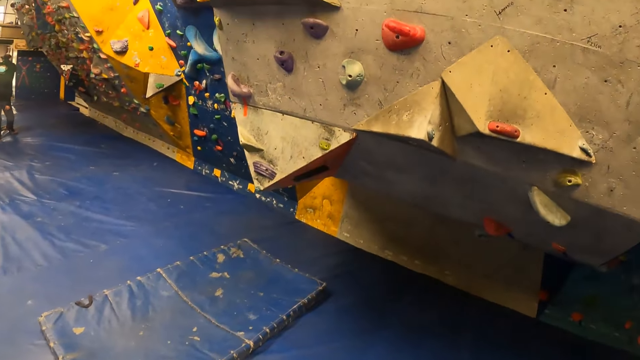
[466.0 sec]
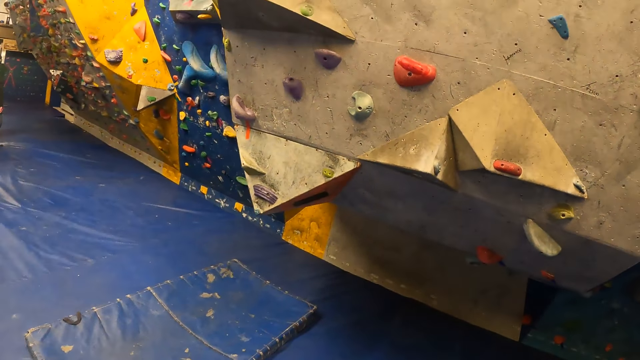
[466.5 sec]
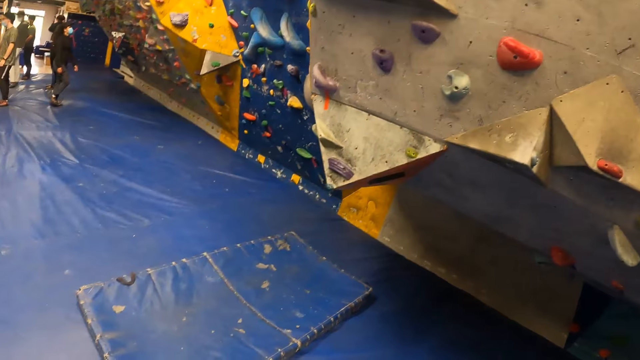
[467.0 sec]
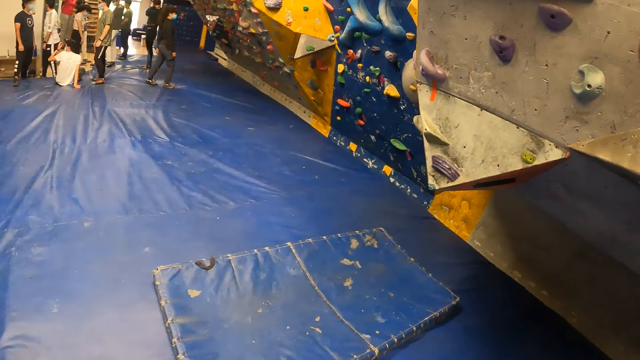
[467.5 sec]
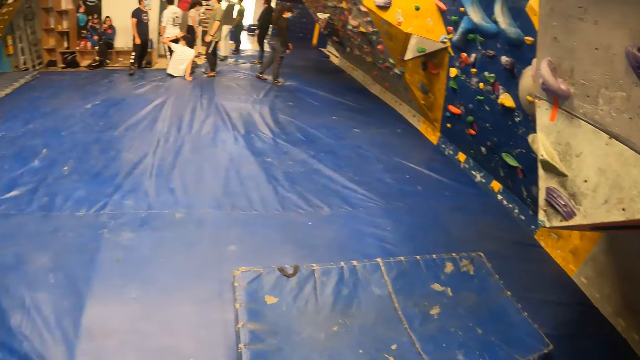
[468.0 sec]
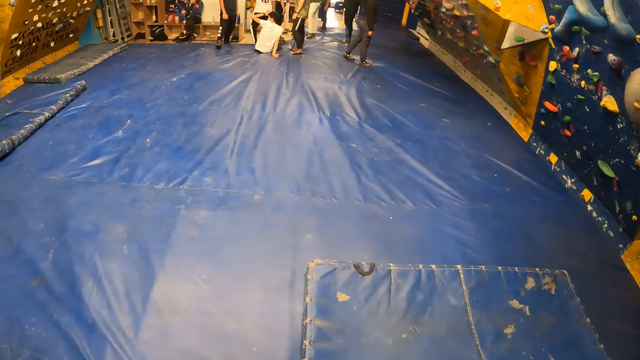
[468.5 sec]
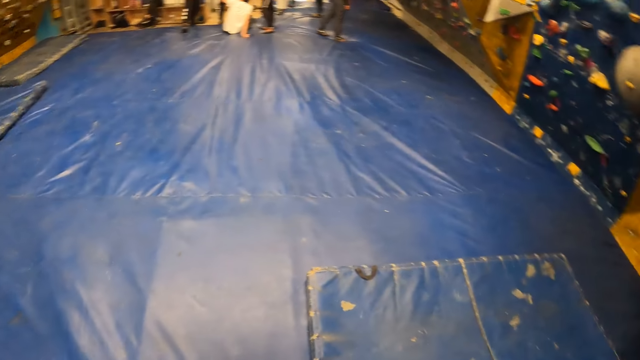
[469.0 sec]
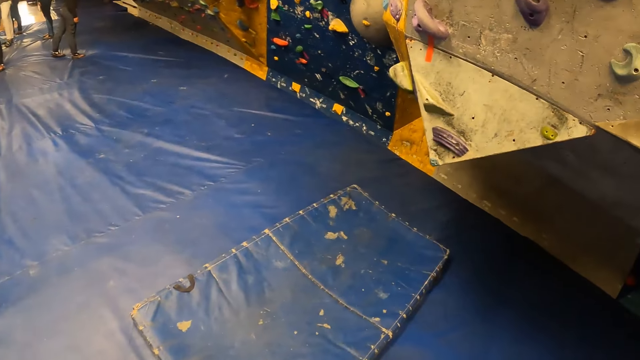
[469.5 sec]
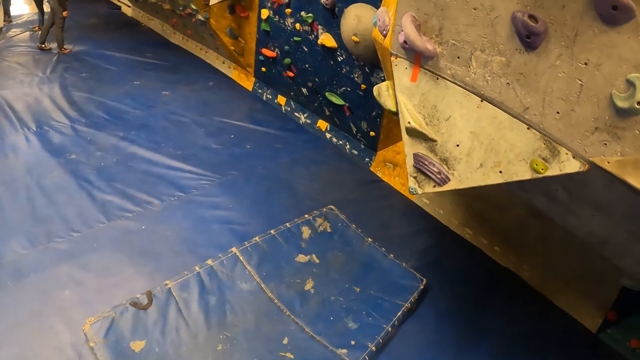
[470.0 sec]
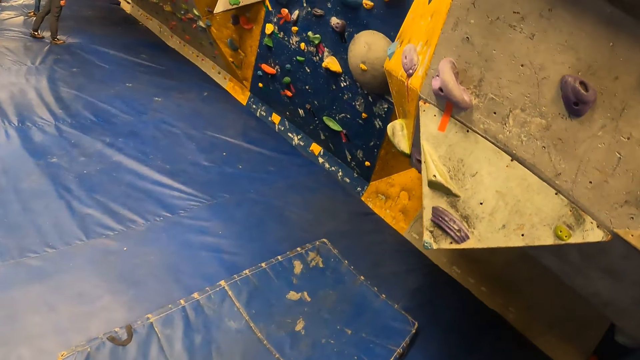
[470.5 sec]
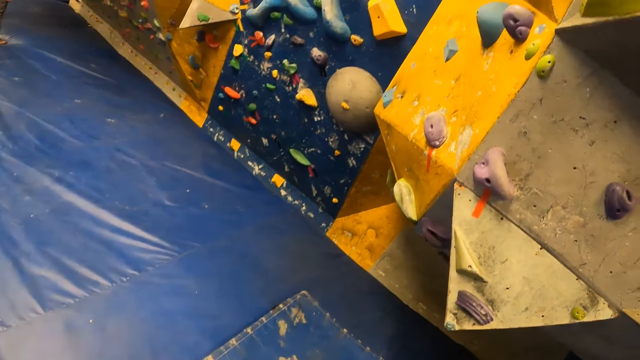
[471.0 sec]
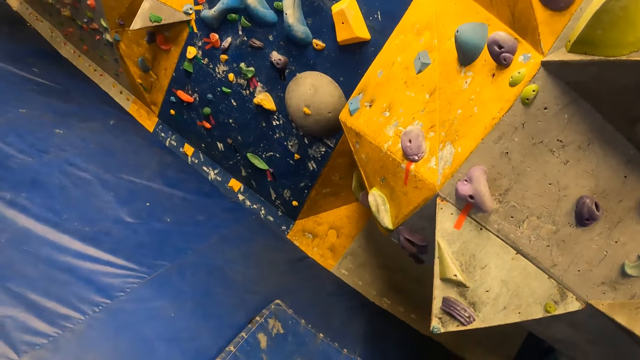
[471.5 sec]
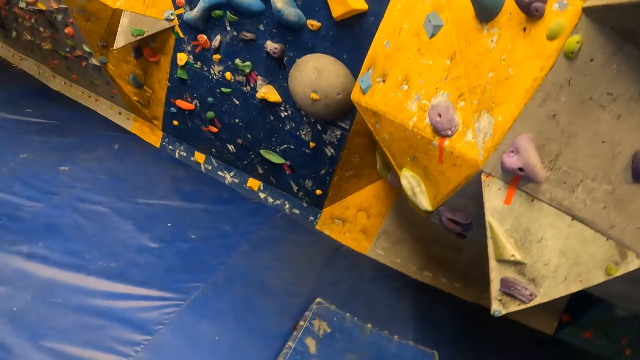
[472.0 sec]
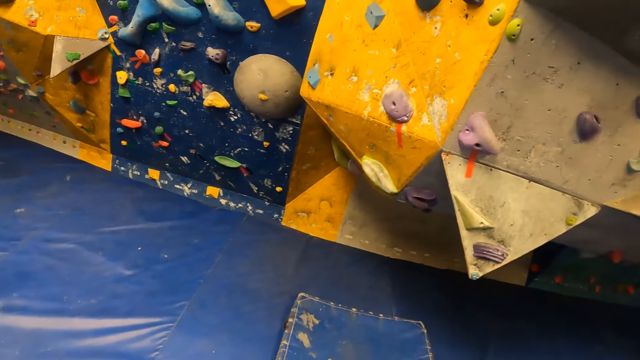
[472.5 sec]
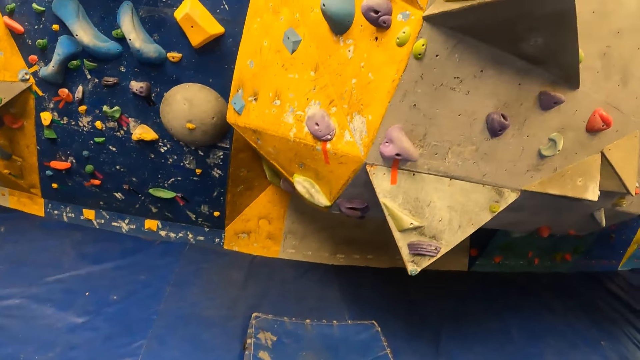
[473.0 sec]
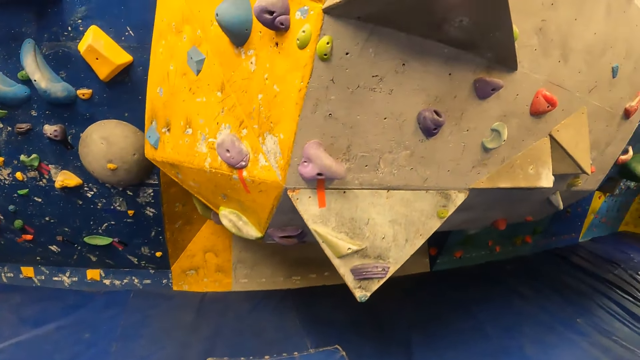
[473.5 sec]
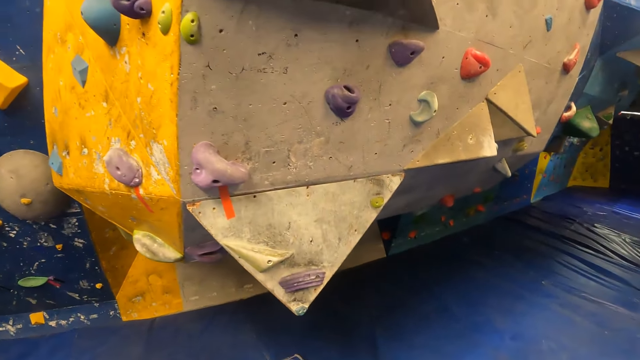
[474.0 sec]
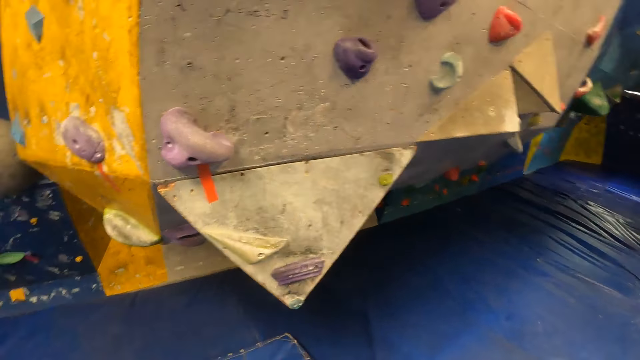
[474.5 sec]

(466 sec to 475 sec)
The camera wearer walks at the trampoline park.

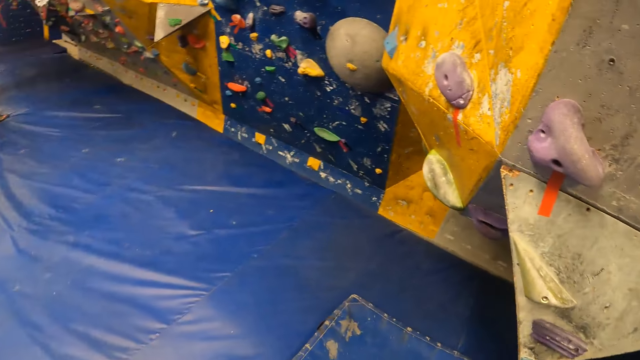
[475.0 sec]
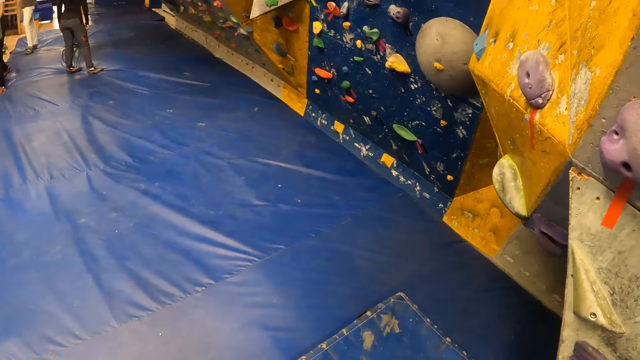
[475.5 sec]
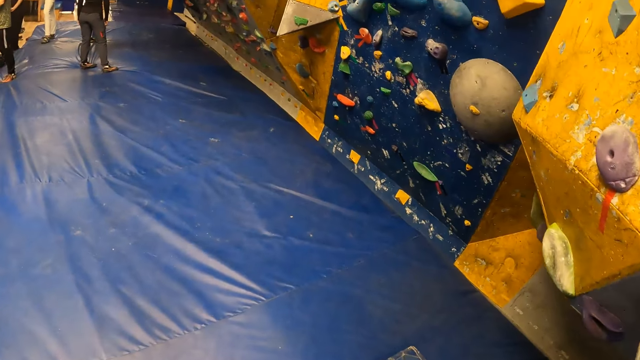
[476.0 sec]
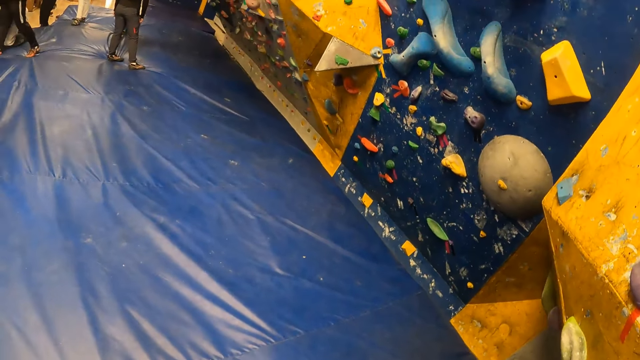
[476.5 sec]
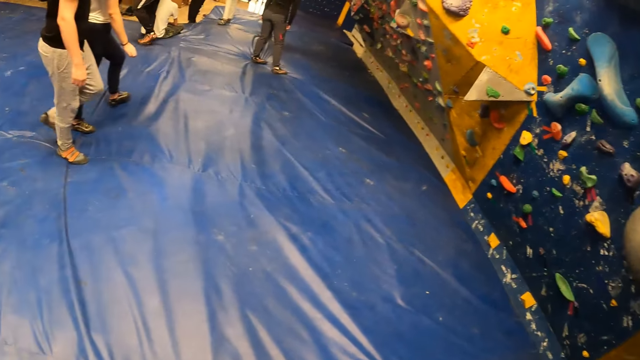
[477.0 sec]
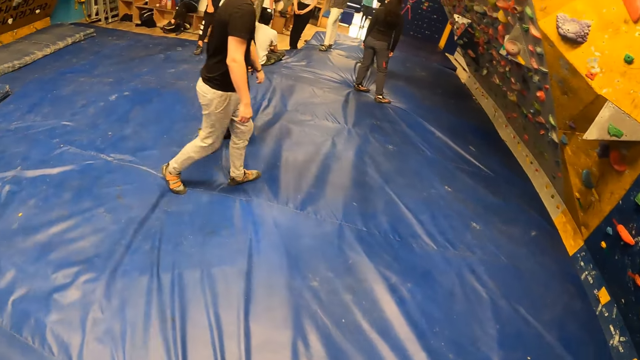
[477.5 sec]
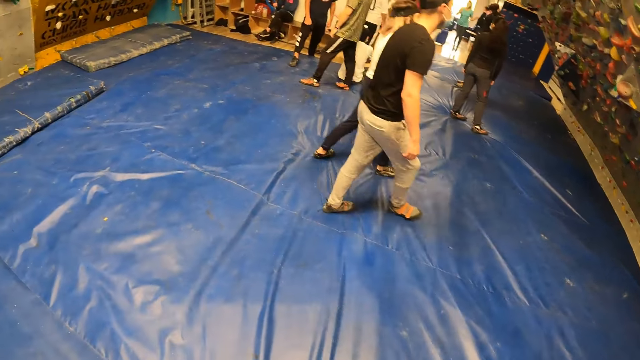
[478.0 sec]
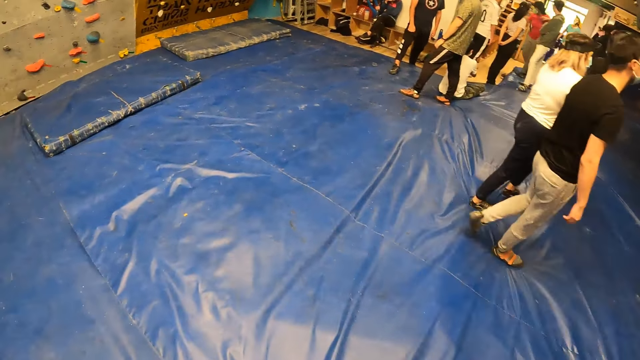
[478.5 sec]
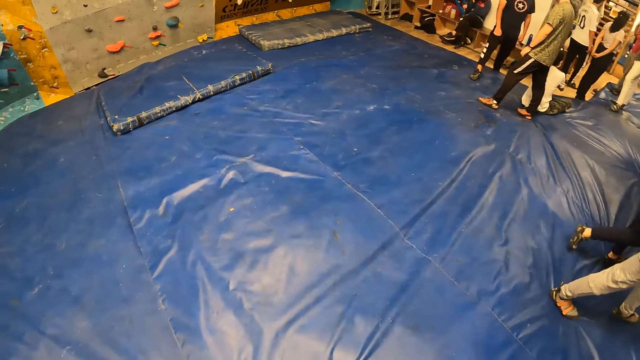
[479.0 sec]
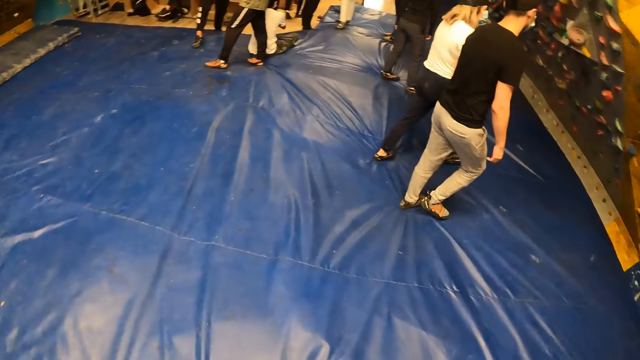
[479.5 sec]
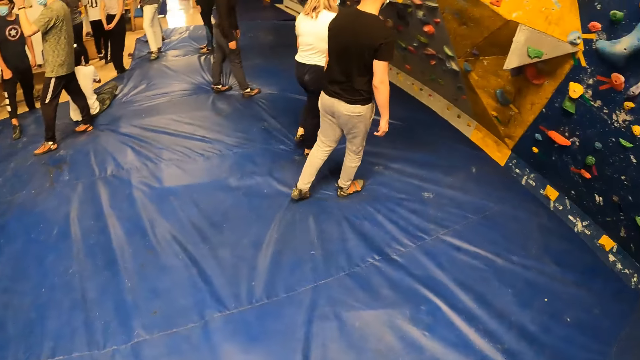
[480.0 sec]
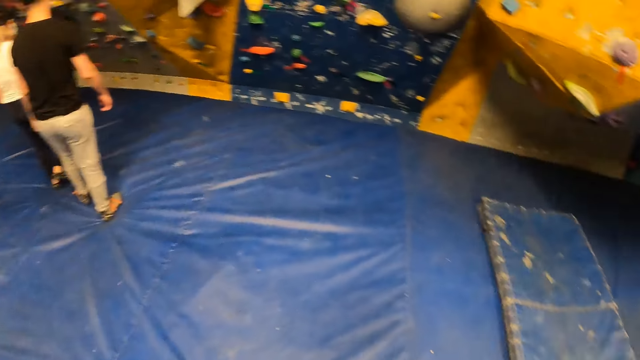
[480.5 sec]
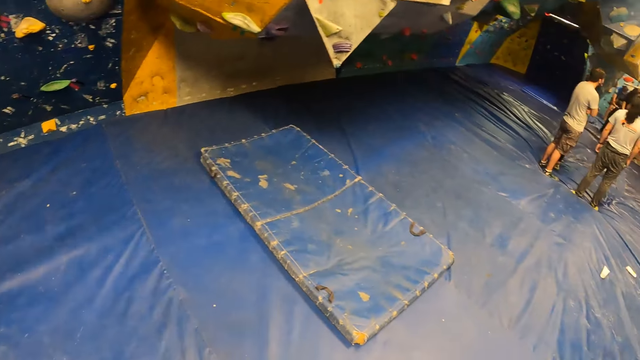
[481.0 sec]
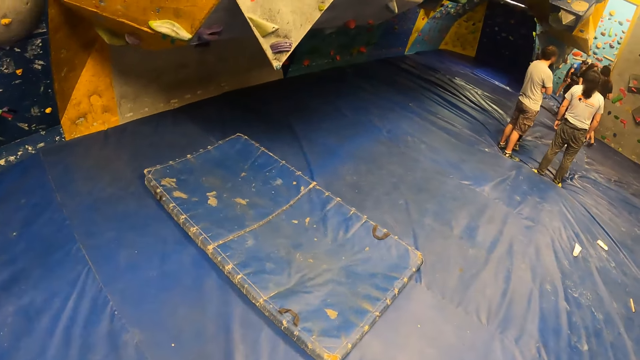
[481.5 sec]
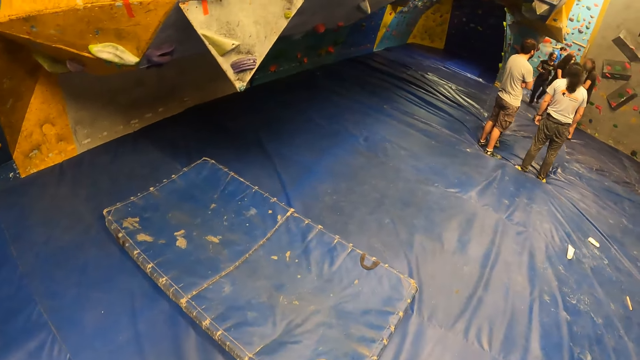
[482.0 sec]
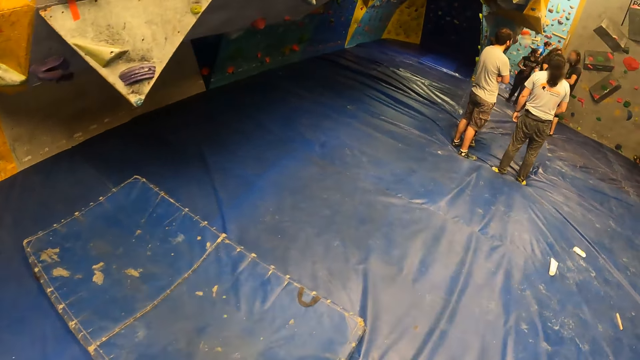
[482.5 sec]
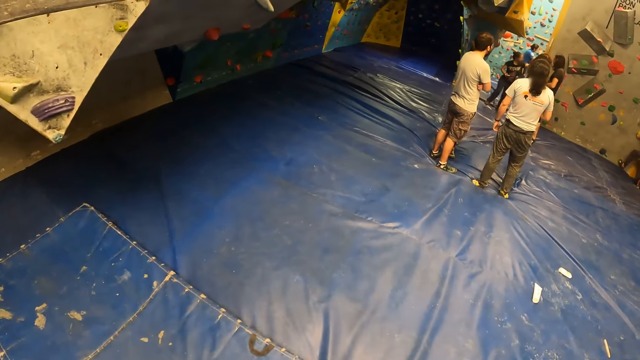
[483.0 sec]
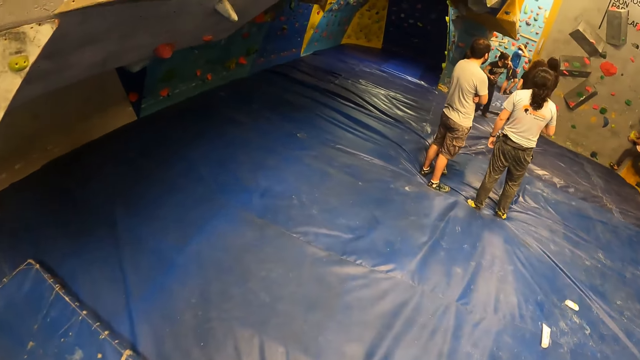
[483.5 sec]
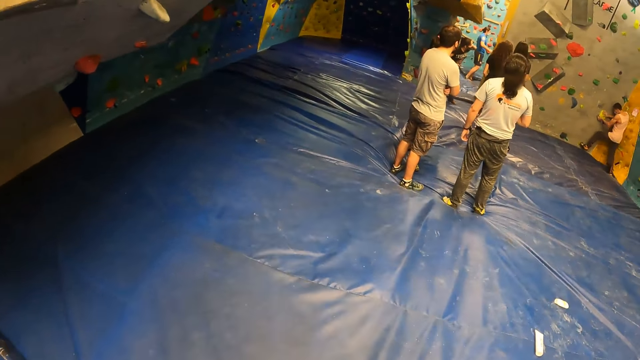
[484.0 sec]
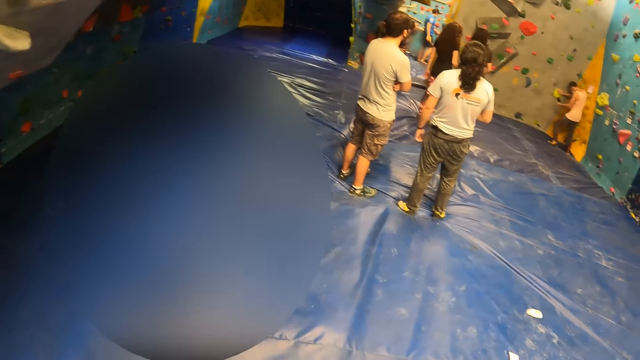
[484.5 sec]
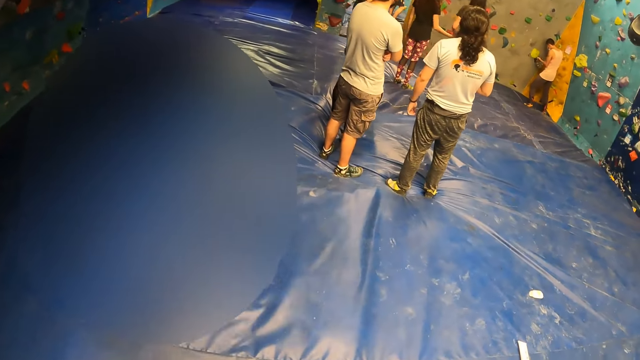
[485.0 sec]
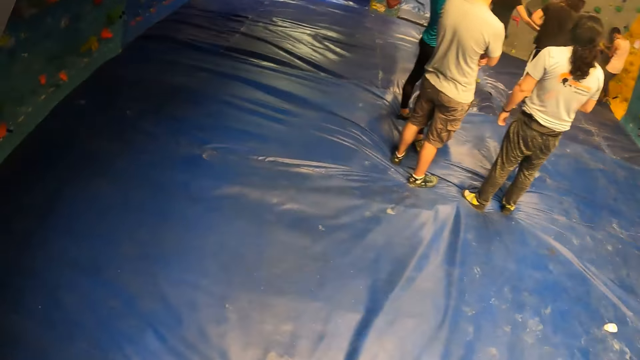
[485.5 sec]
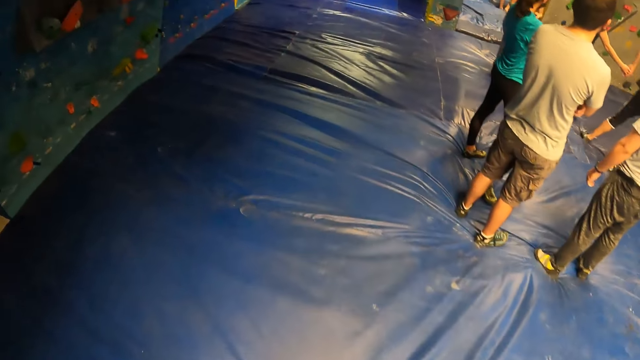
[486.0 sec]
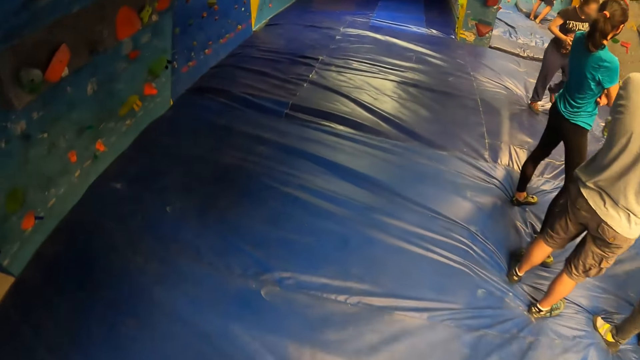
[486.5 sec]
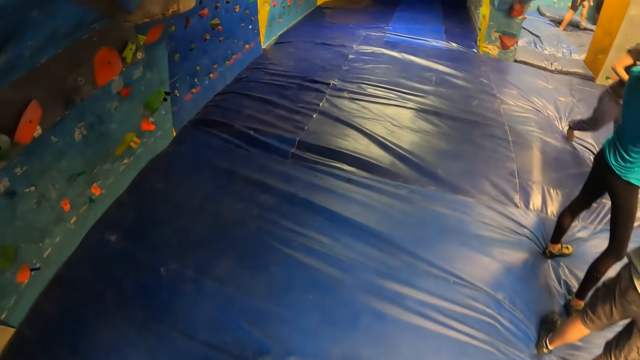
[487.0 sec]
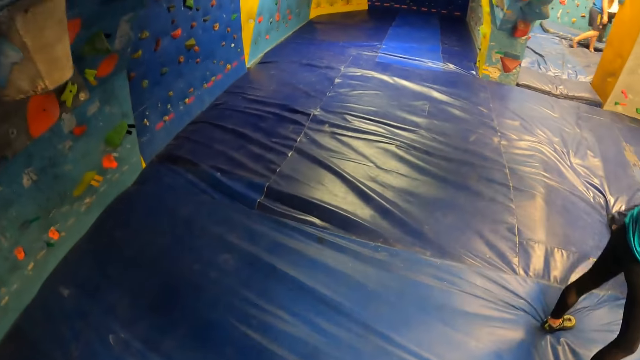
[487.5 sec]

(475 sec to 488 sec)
The woman interacts with the man.
